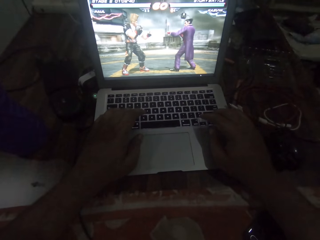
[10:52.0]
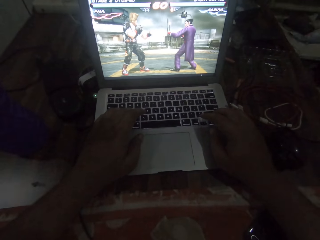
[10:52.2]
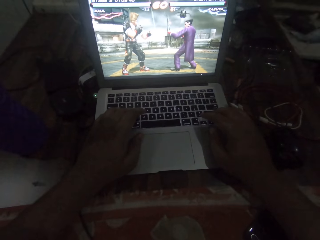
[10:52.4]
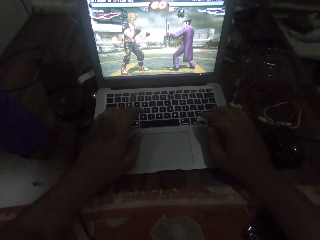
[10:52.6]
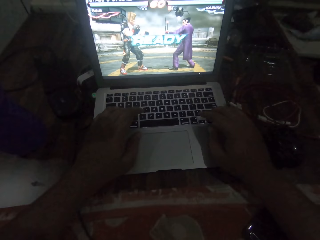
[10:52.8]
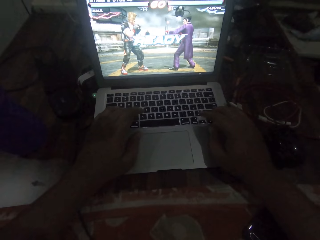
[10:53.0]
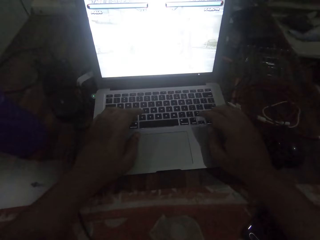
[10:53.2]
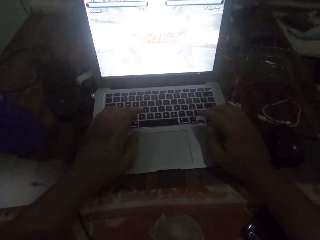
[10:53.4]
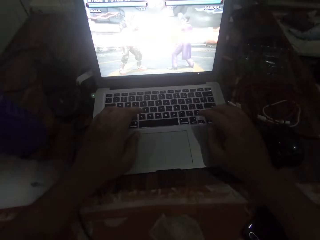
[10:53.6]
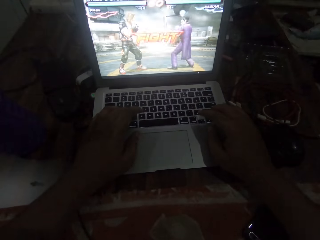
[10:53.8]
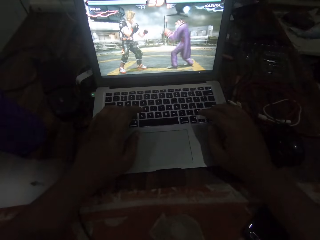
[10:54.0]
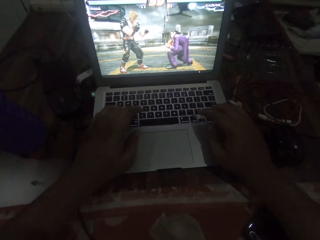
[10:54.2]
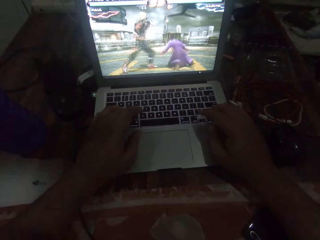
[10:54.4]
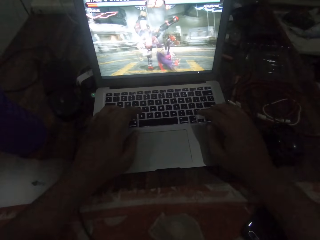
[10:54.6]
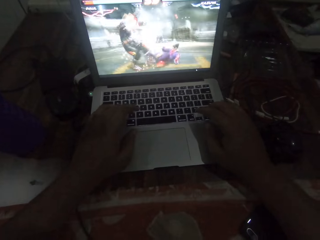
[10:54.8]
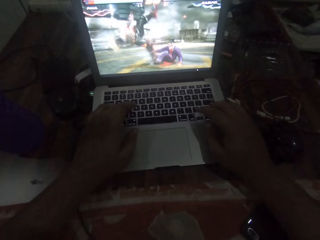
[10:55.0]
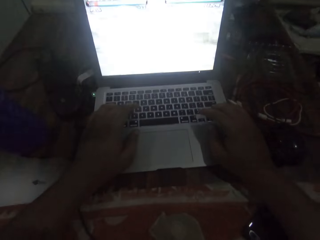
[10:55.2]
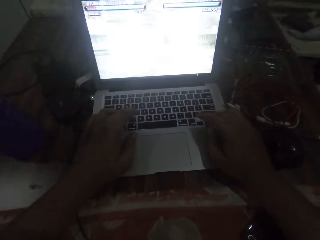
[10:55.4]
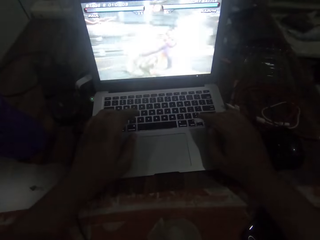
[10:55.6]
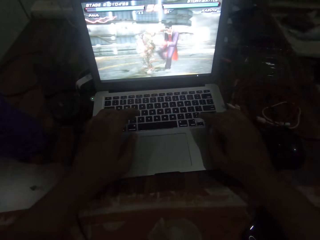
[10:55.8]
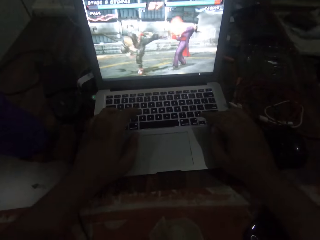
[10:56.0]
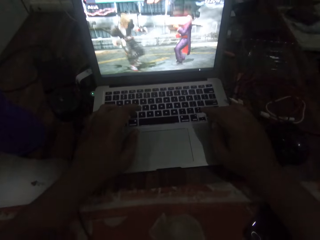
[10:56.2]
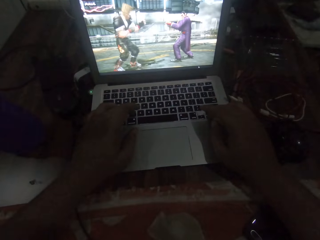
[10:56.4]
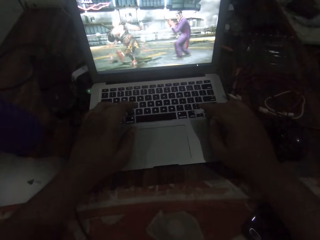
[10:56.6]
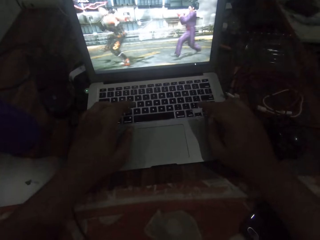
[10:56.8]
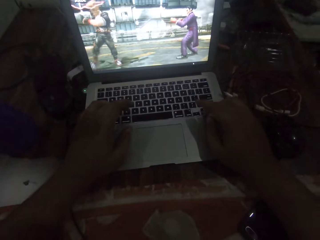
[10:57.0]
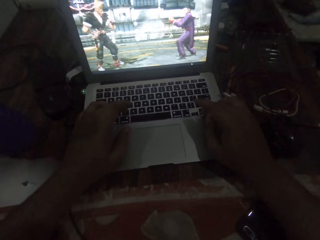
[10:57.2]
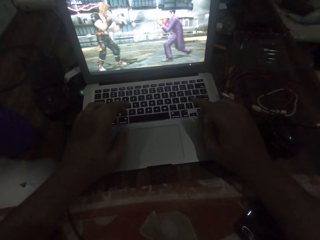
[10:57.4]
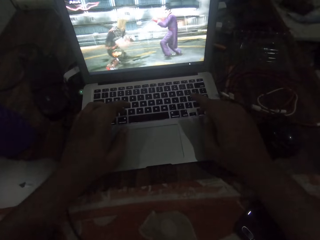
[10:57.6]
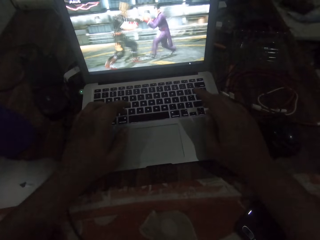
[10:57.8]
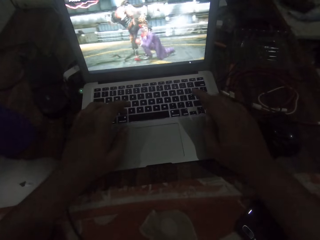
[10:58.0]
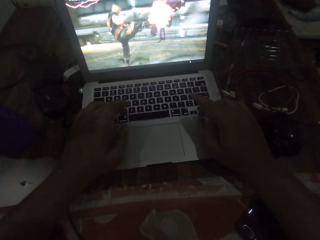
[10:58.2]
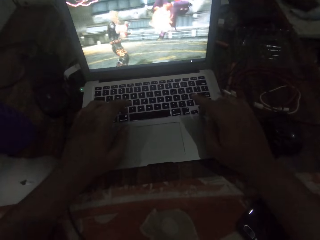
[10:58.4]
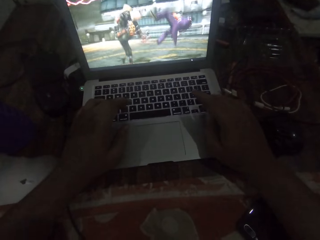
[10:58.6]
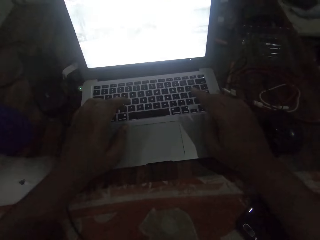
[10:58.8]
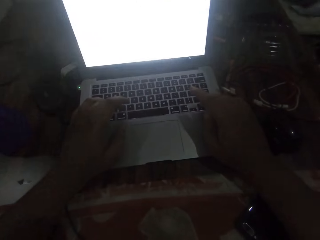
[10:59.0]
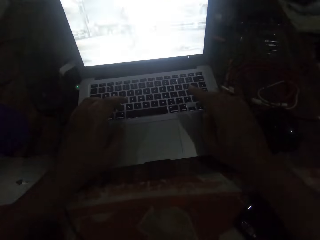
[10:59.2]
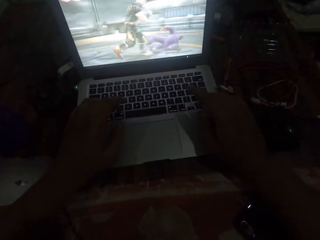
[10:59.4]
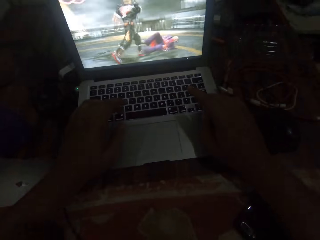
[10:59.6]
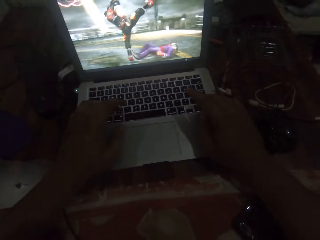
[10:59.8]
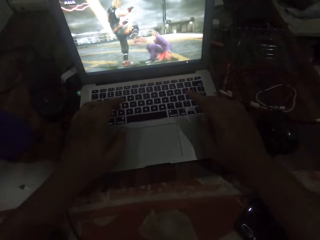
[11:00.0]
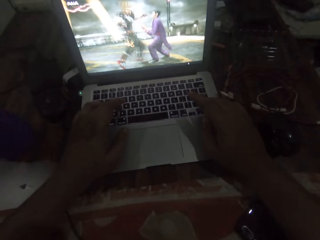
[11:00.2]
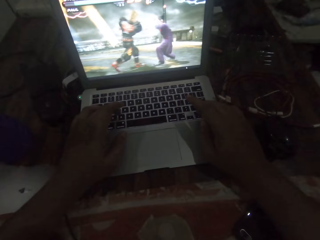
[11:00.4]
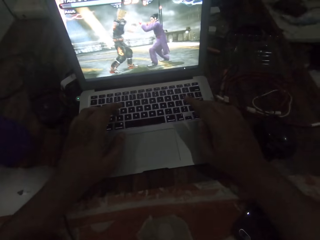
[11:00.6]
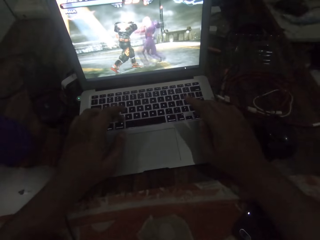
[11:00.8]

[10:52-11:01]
The camera wearer presses the keyboard.

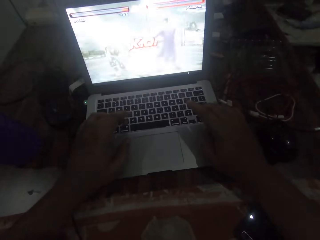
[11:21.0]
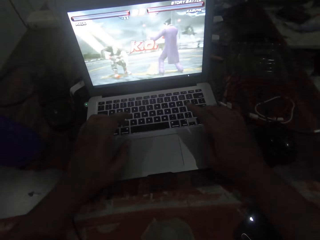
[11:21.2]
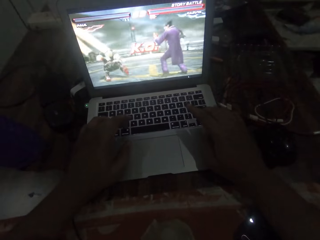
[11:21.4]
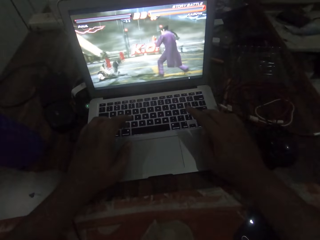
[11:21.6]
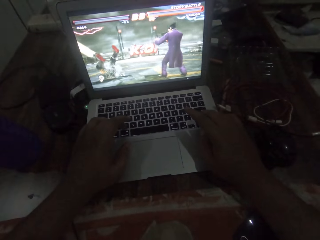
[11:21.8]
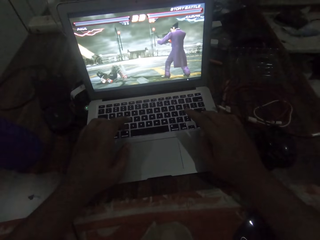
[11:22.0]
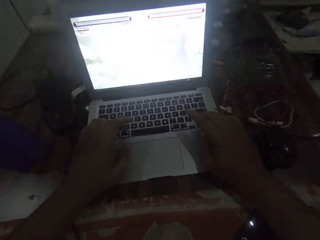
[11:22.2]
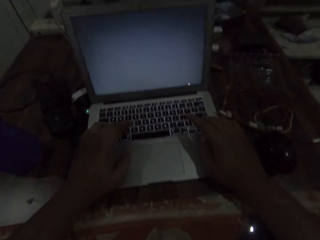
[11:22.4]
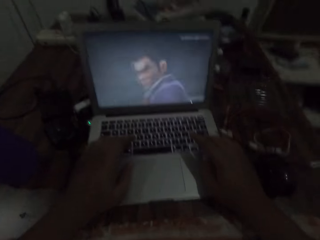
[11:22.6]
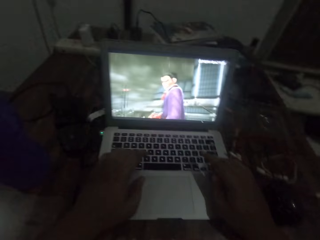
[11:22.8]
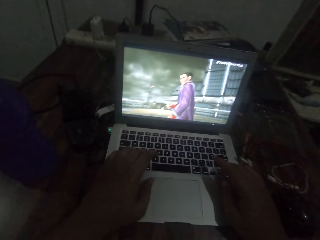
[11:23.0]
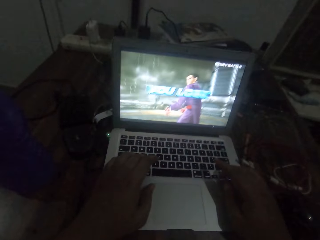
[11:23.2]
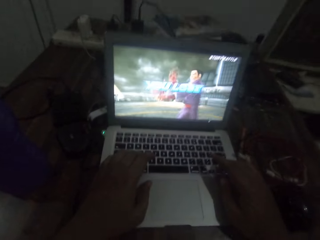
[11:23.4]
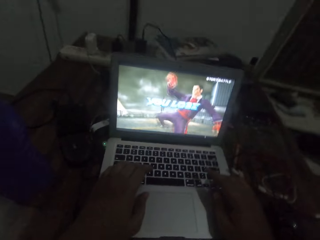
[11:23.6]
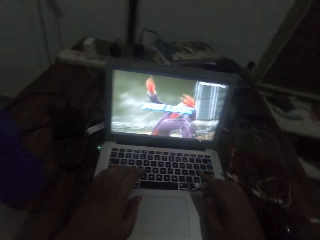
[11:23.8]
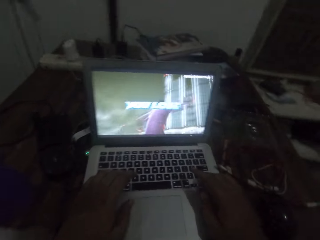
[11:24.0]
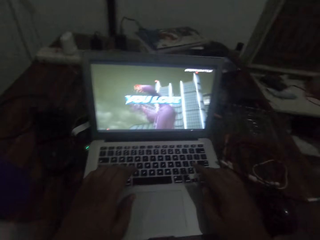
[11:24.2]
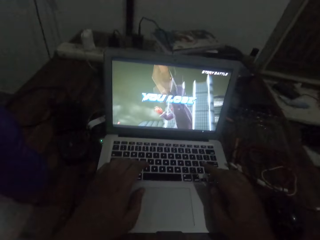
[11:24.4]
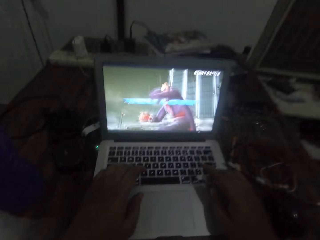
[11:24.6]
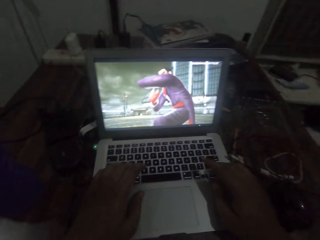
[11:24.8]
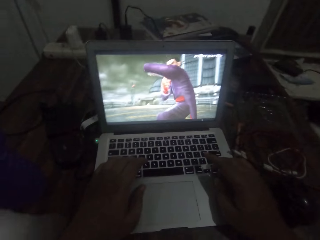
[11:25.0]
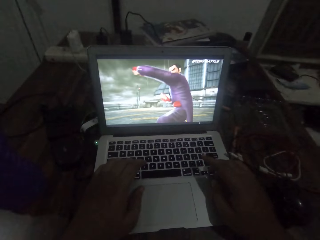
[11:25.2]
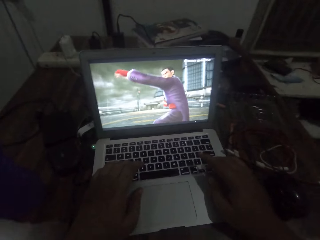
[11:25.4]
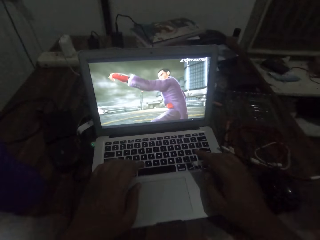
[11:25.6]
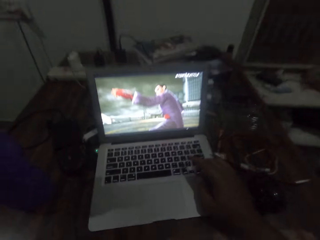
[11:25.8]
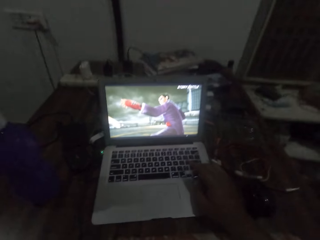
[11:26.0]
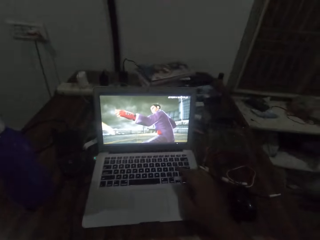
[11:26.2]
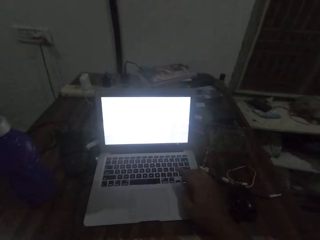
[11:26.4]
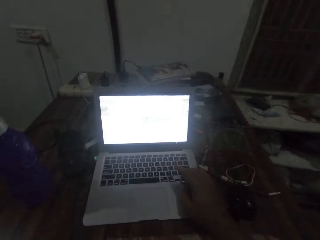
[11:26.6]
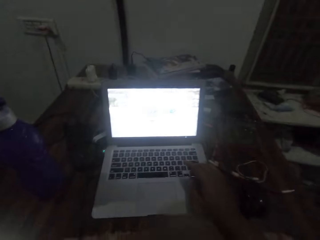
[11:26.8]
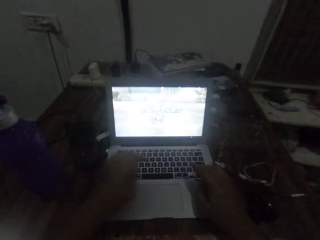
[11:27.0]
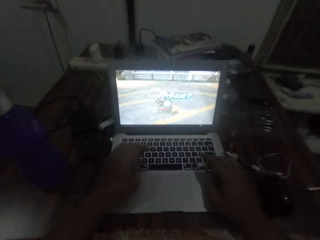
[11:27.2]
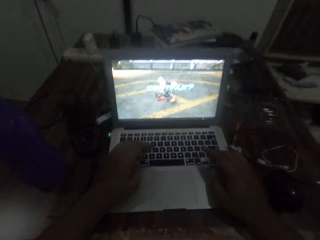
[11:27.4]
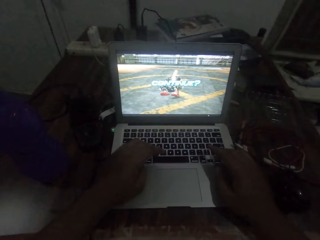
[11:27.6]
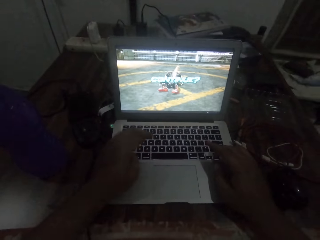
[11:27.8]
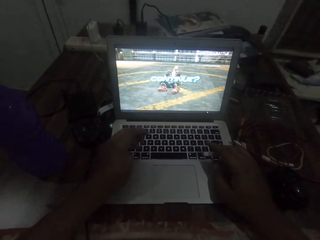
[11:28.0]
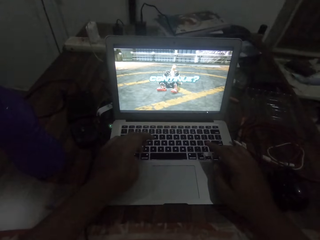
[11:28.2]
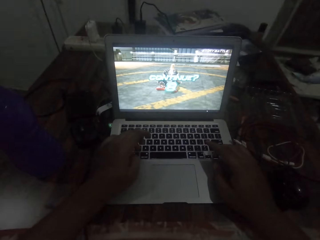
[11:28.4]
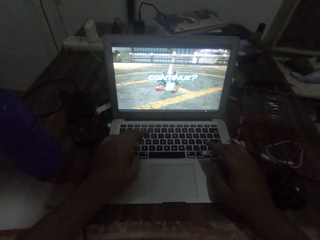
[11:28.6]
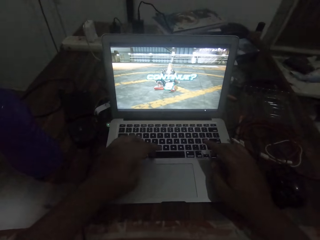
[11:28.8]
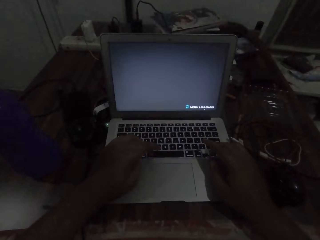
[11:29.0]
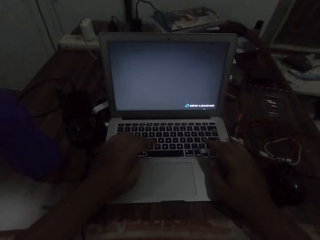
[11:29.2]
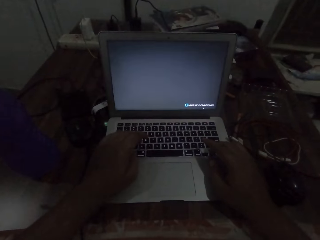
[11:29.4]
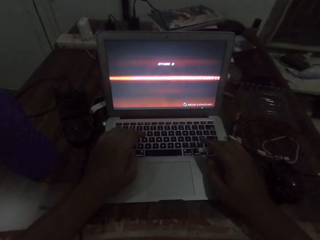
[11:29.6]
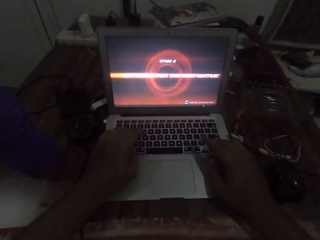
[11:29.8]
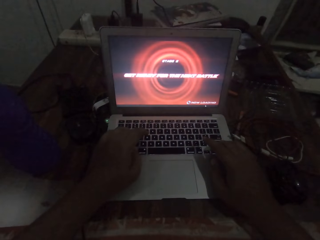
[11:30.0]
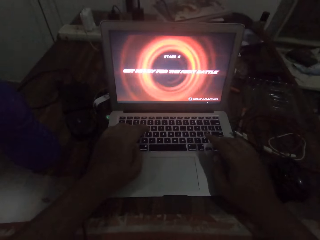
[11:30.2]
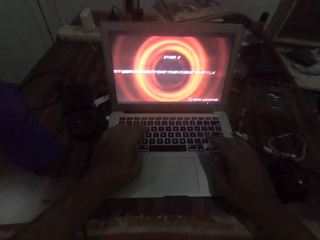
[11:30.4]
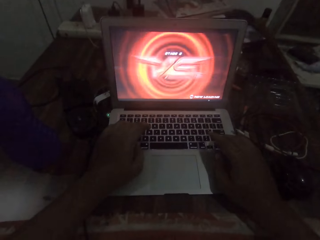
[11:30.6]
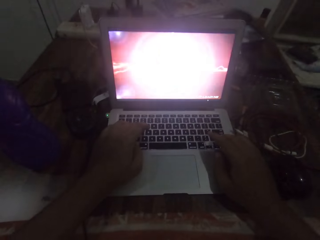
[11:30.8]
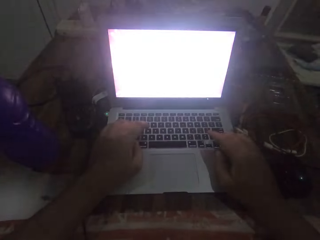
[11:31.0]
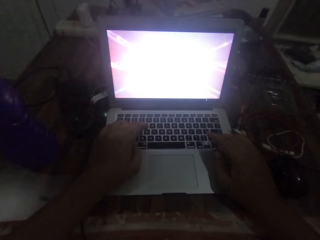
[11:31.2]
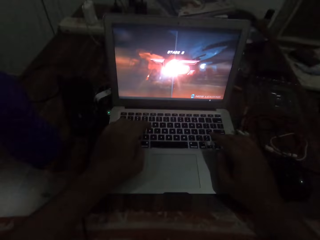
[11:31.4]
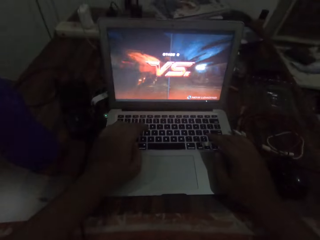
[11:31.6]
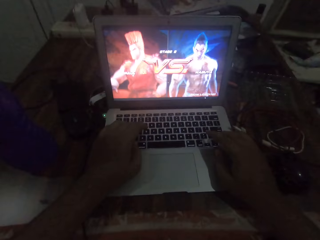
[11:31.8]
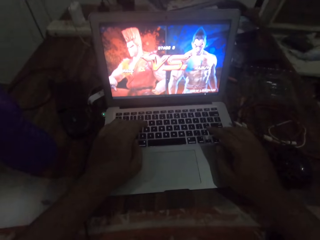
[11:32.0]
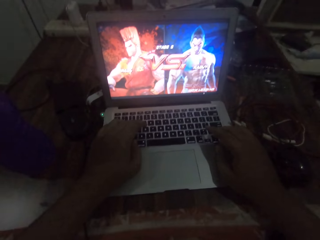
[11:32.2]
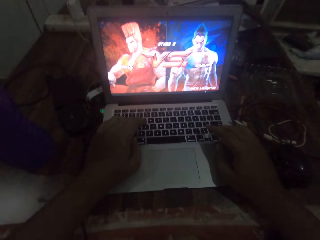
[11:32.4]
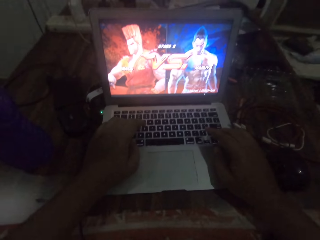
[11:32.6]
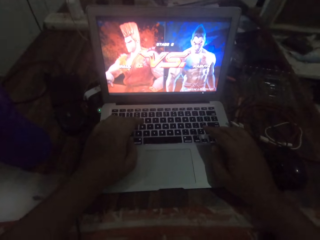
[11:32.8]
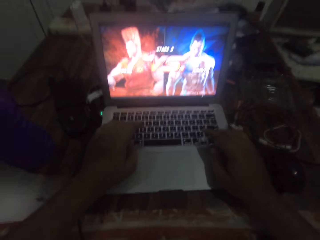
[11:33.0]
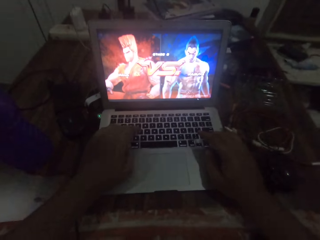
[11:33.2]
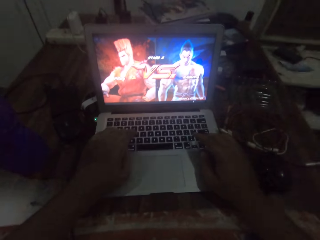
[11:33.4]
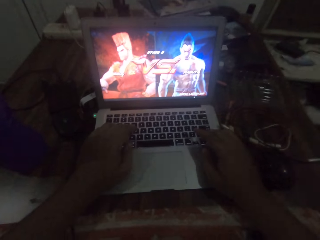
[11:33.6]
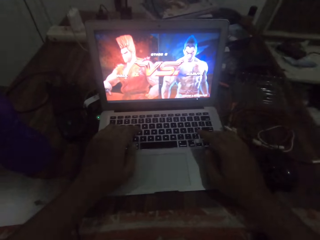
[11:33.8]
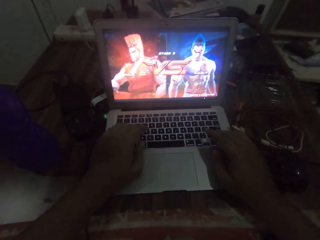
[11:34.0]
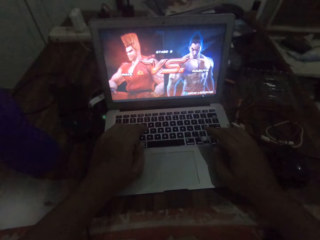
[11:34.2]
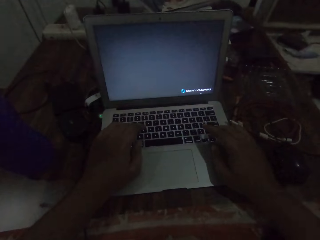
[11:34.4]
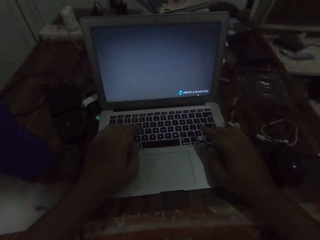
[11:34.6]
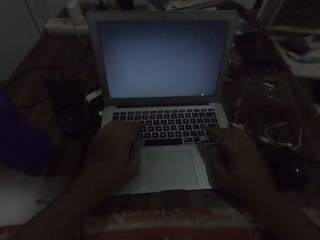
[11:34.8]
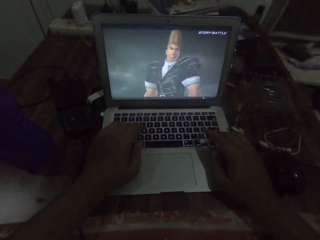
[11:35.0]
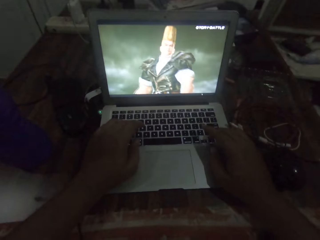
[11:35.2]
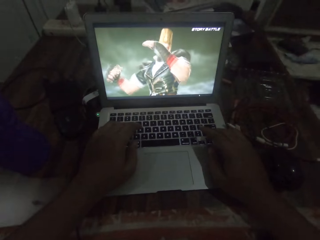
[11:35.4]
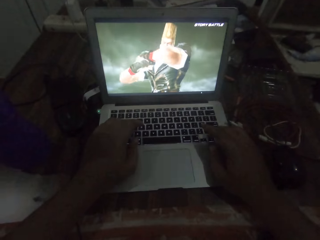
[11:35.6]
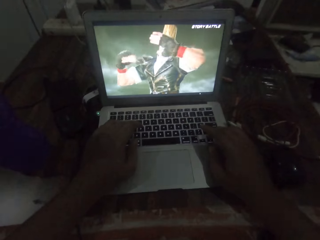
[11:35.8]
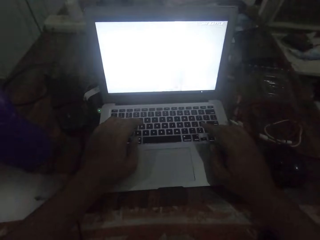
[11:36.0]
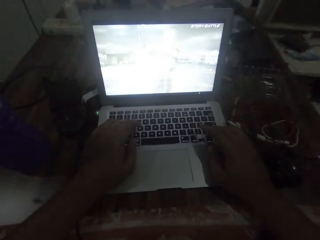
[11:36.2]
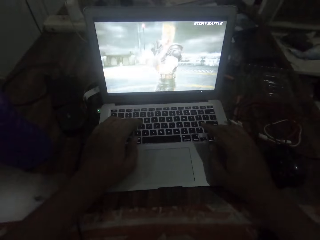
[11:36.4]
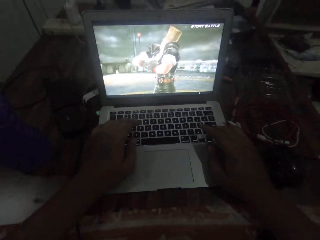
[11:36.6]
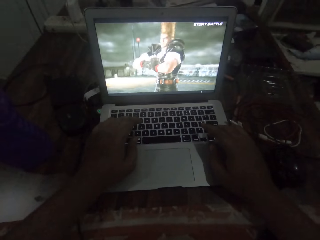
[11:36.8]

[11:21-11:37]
The camera wearer stops pressing the keyboard. He removes his left hand from the laptop computer. He places his left hand on the laptop computer. He operates the laptop computer with his hands. He presses the keyboard.
